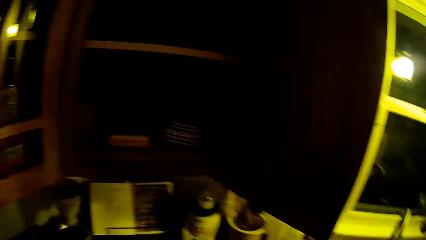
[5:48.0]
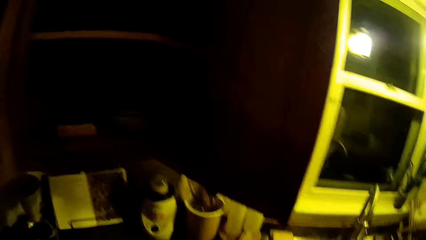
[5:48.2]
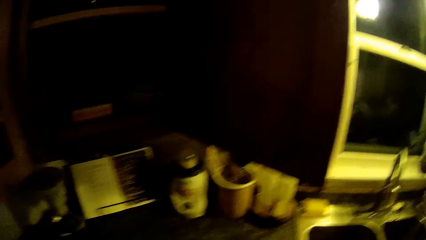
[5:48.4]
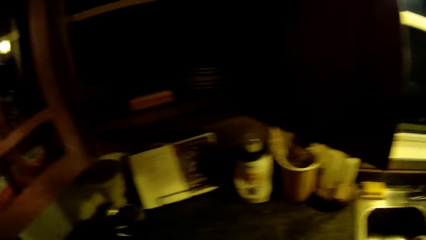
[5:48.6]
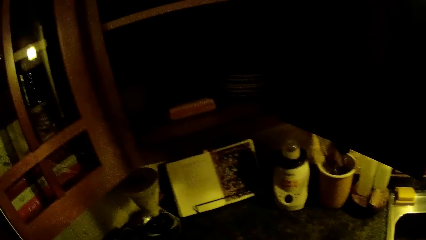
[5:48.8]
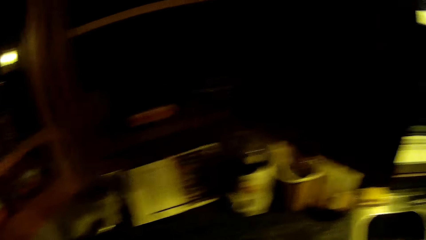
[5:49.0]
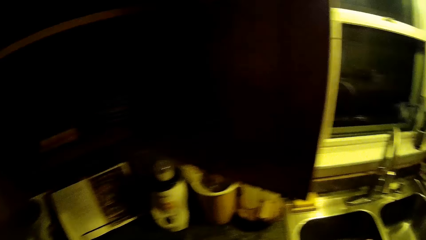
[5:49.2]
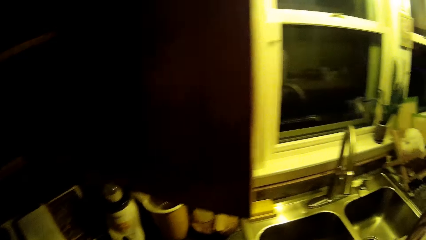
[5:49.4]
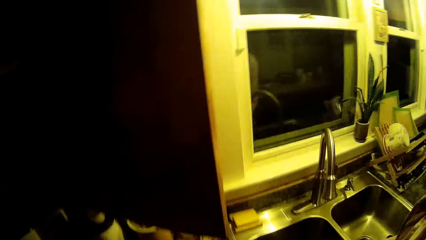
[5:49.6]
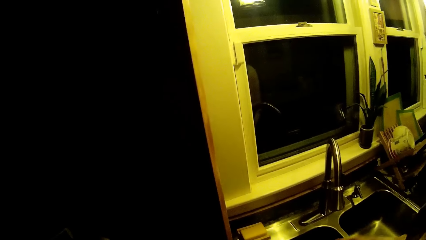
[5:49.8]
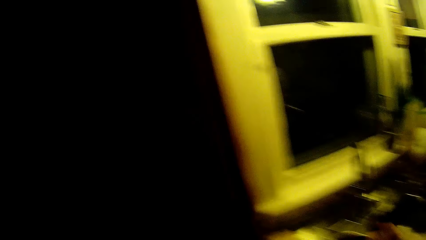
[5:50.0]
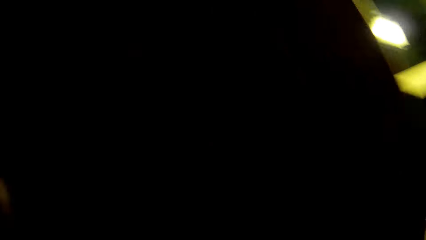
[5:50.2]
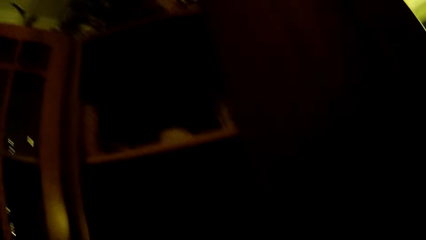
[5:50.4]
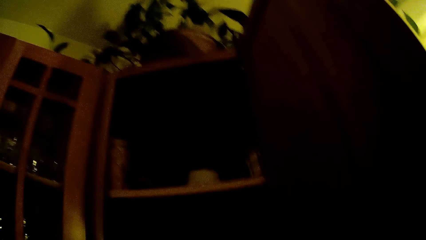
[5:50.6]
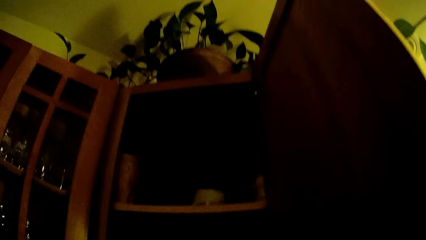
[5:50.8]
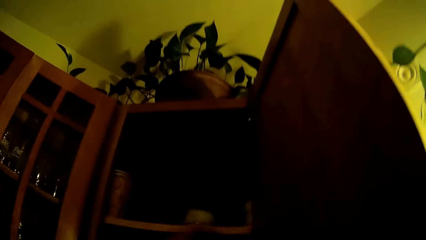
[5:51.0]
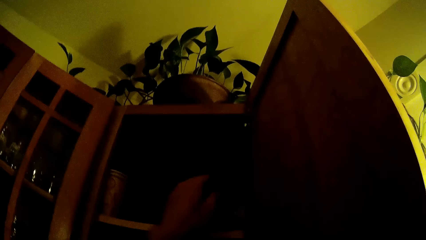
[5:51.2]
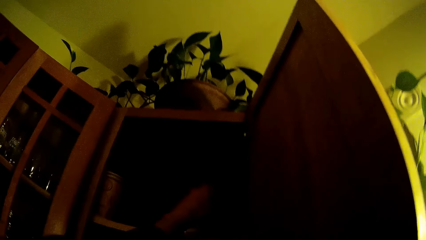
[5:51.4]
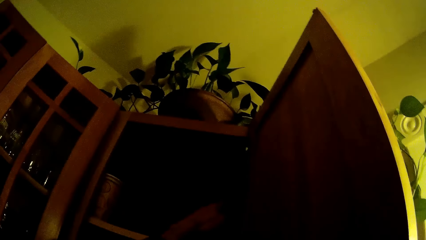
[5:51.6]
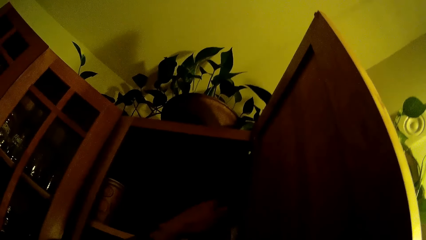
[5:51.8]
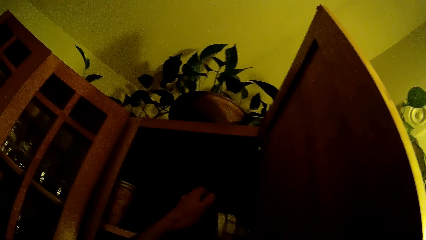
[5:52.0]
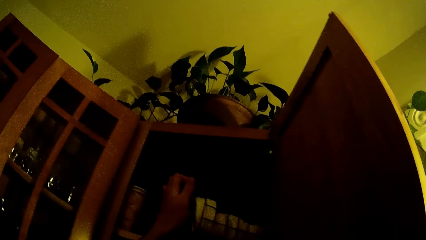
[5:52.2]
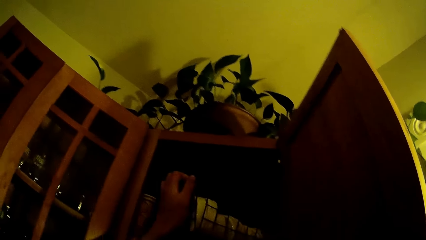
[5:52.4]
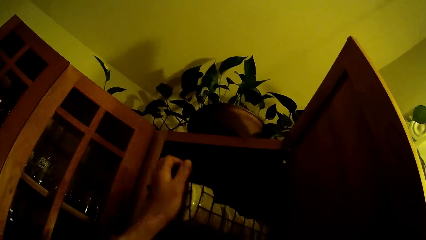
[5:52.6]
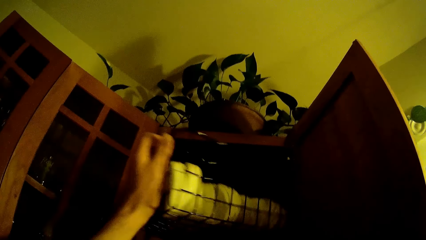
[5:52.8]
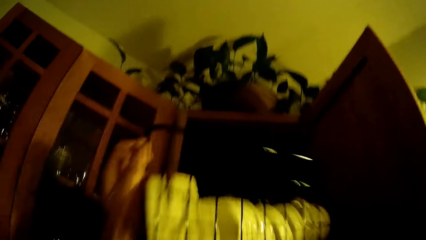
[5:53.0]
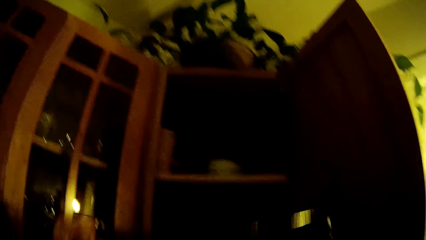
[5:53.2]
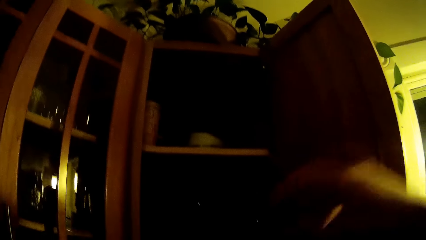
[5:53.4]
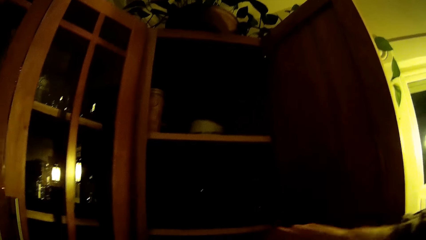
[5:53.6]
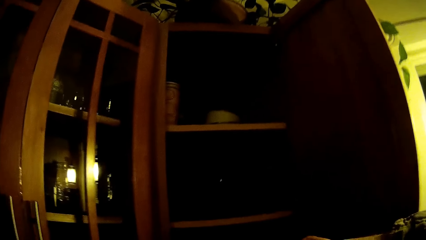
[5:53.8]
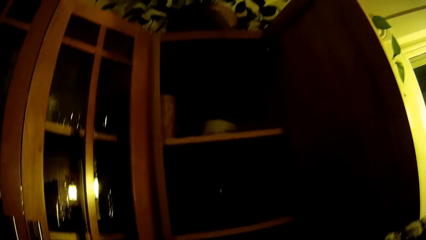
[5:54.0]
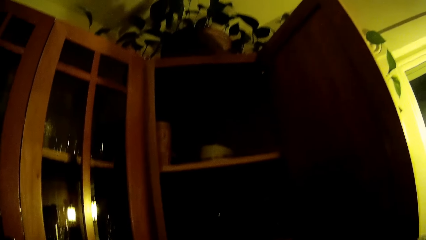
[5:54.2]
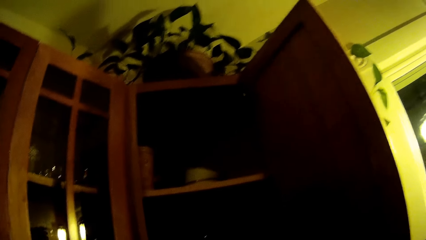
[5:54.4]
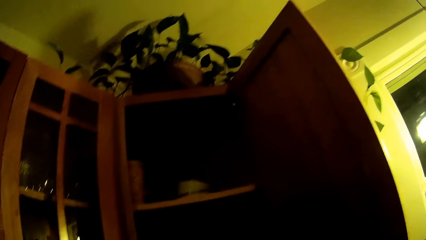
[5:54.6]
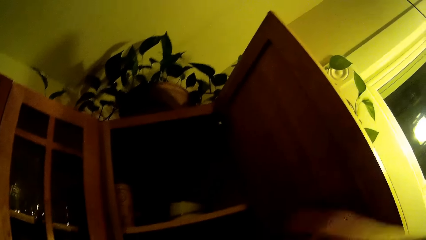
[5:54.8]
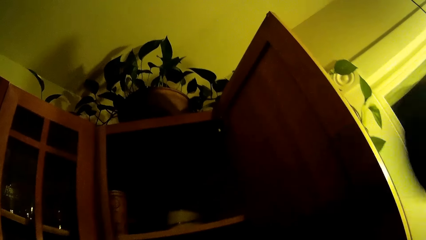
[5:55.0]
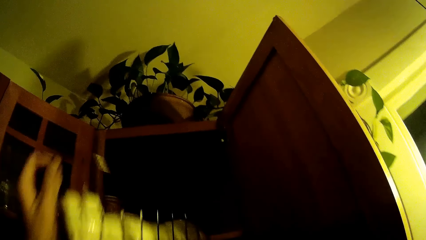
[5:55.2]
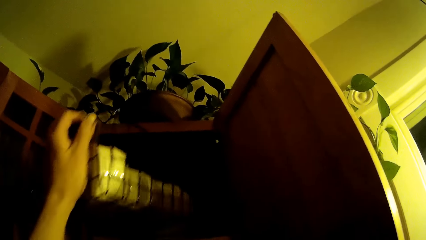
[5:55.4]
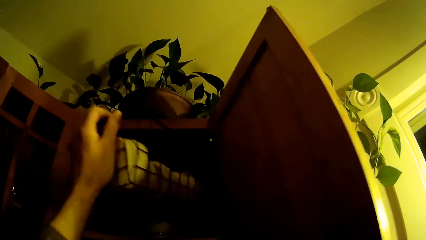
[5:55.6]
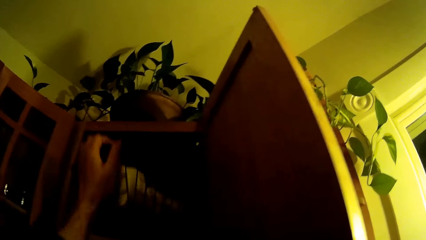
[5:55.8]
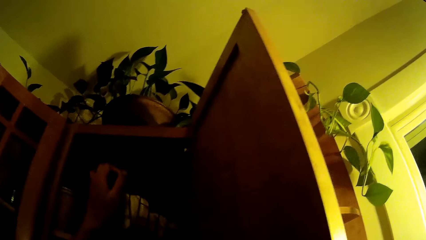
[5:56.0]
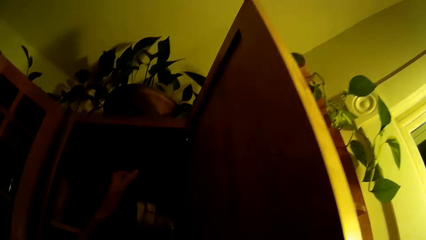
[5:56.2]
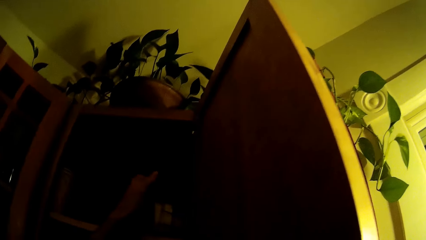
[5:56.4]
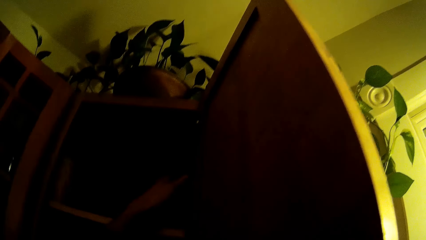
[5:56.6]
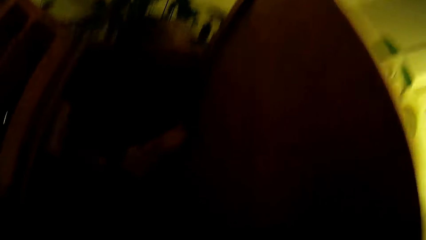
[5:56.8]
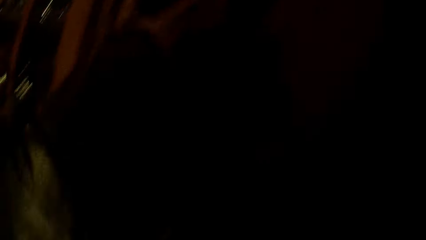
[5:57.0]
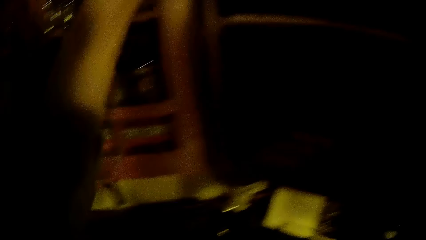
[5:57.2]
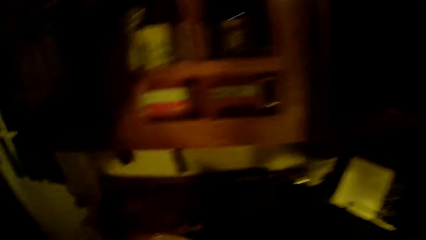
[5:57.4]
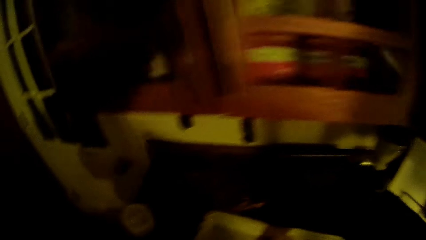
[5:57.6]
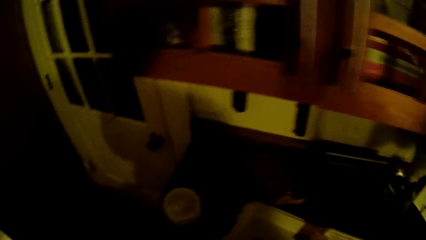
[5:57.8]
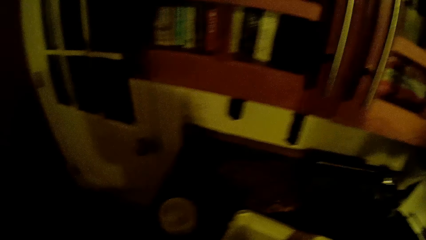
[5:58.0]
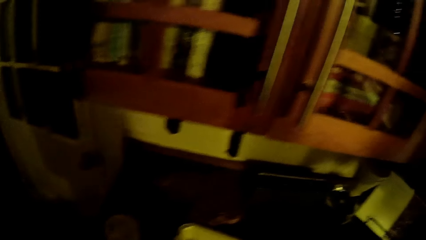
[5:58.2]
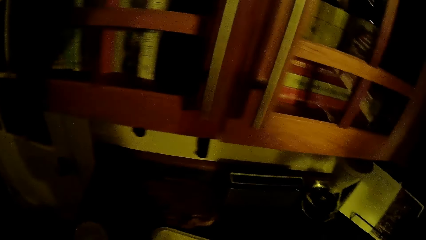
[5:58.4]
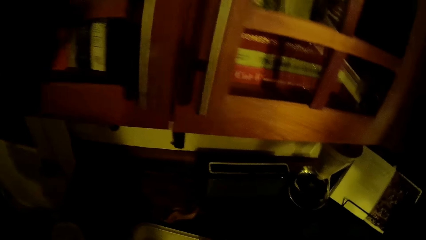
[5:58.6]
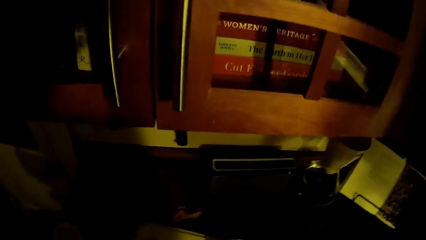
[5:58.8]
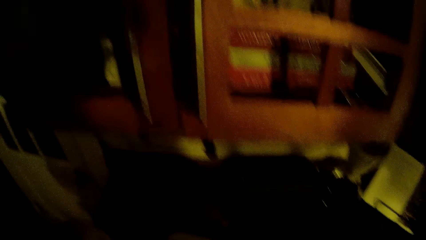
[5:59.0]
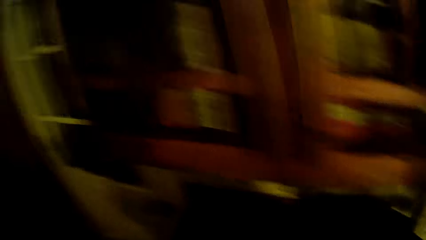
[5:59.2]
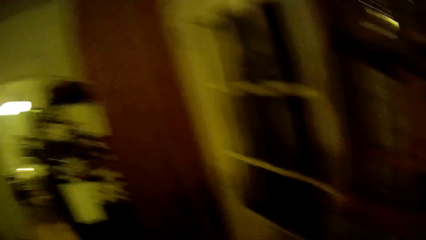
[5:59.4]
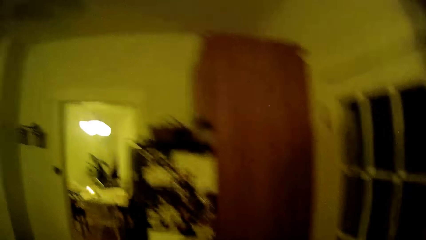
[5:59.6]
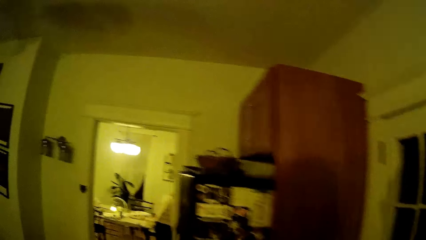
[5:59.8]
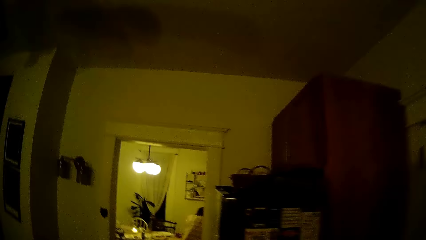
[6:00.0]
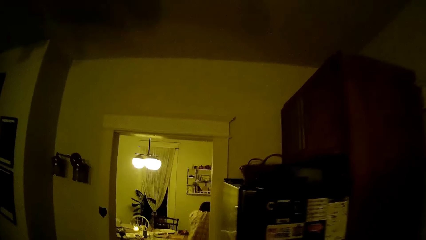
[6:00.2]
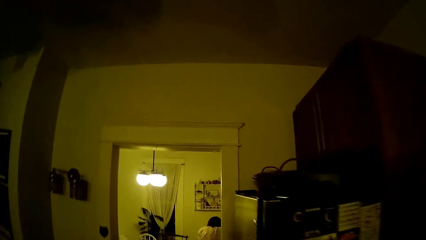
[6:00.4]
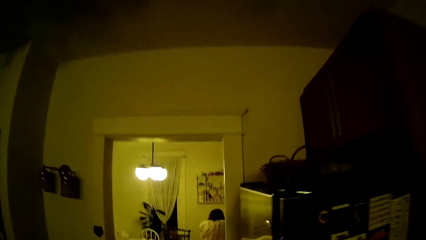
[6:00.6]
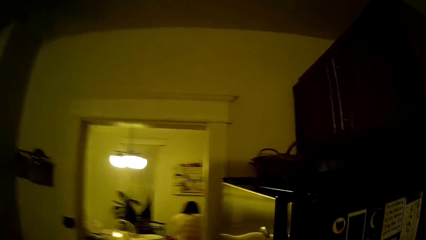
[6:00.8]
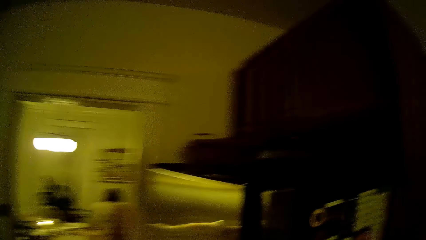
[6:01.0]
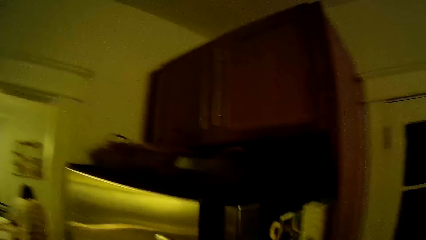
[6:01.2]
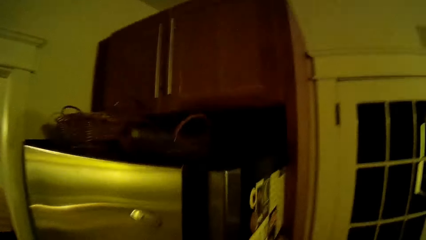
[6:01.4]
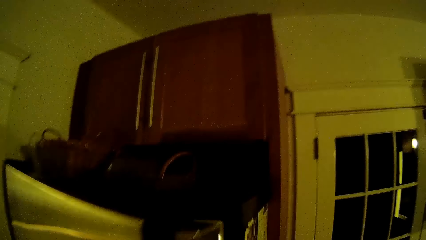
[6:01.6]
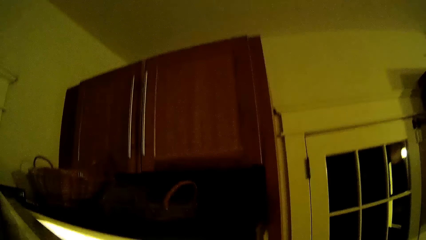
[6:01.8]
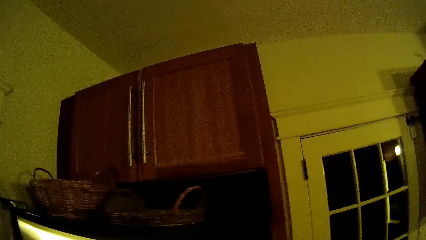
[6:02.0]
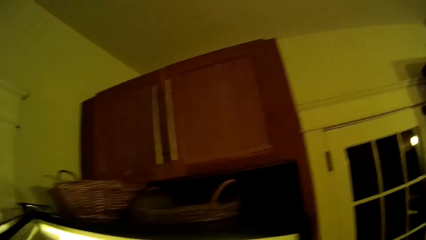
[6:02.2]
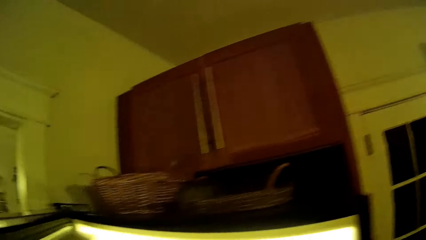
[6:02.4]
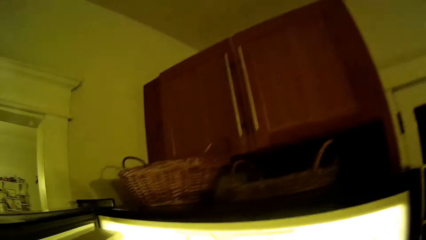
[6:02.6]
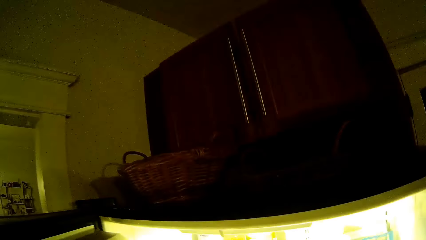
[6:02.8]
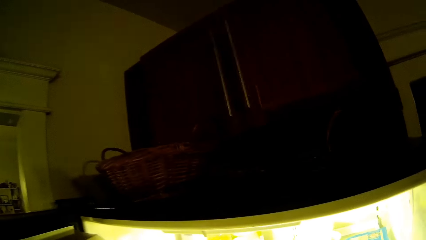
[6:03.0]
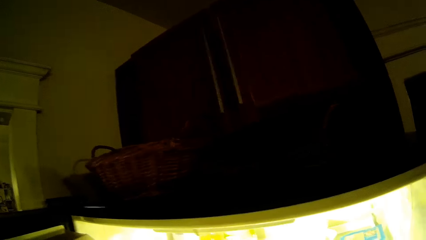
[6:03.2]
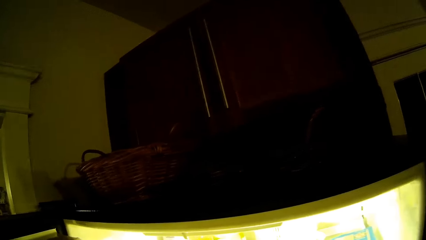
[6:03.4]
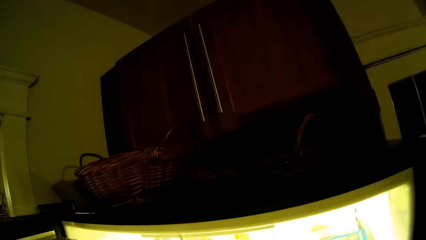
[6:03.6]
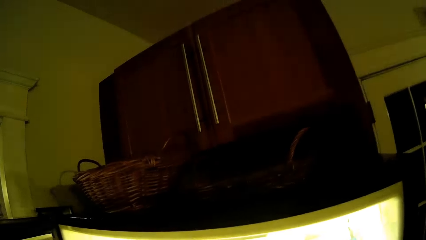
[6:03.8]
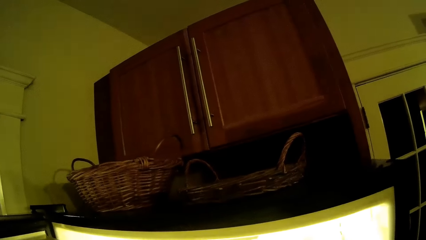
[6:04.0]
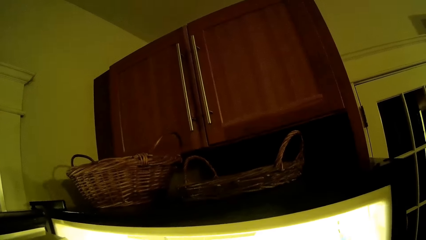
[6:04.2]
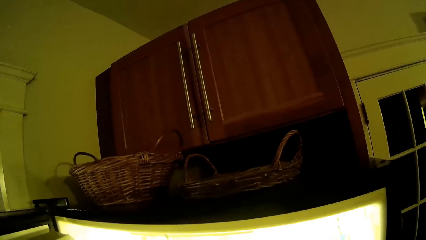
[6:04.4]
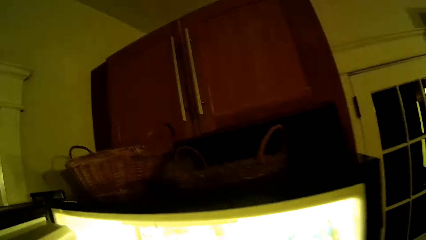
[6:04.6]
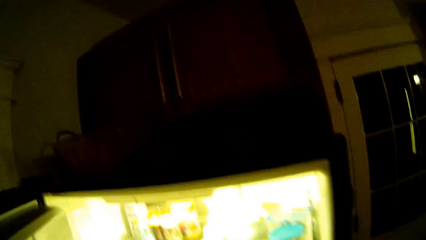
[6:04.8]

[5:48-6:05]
The camera wearer stares at the tap. He picks up a rack or basket from the cupboard with his left hand. He picks up a cup from the rack with his right hand. He drops the rack in the cupboard with his left hand. He walks towards a refrigerator. He opens the refrigerator with his left hand. He puts the bowl in the fridge.
